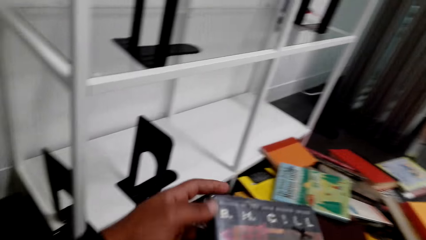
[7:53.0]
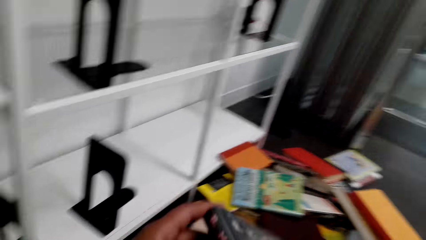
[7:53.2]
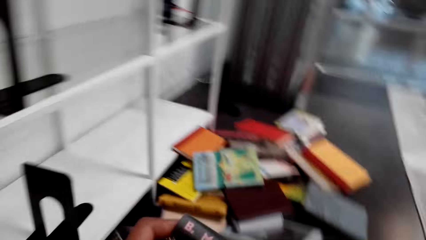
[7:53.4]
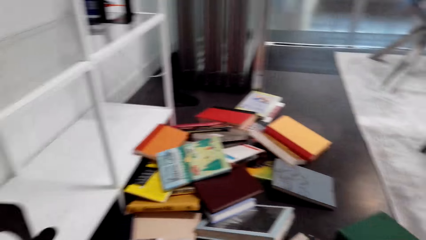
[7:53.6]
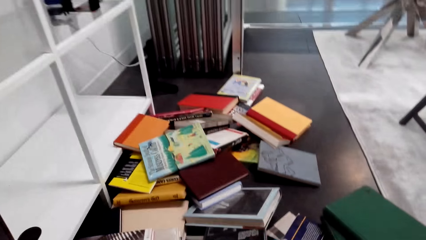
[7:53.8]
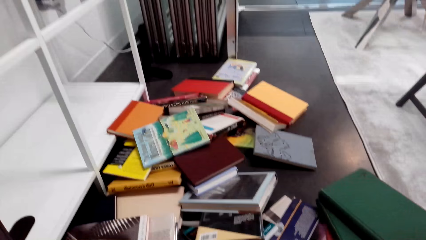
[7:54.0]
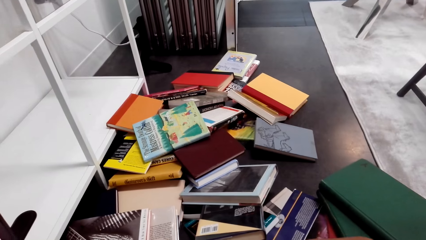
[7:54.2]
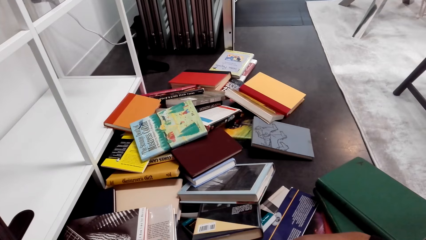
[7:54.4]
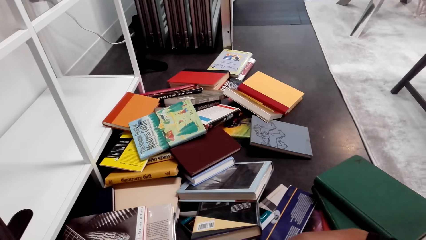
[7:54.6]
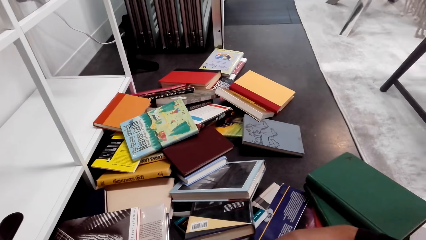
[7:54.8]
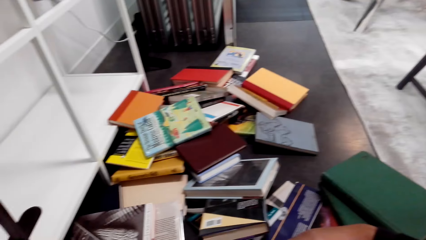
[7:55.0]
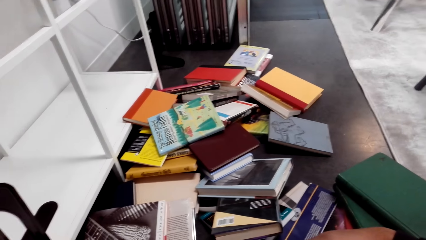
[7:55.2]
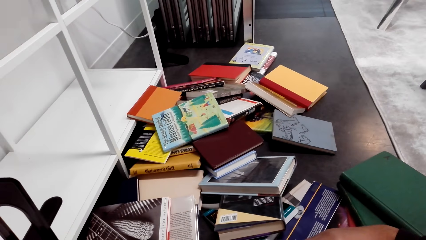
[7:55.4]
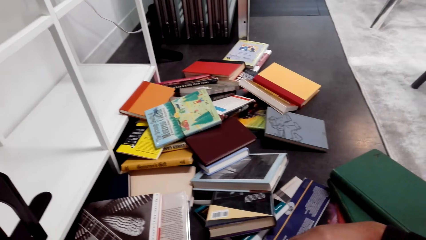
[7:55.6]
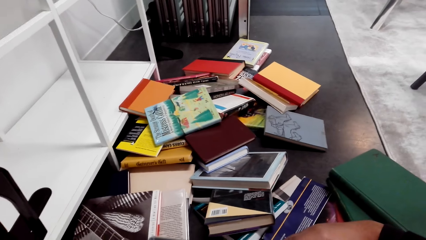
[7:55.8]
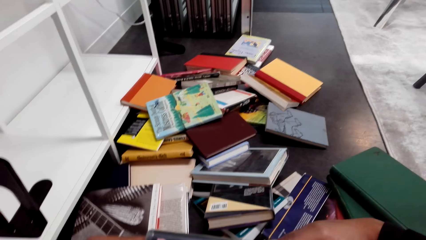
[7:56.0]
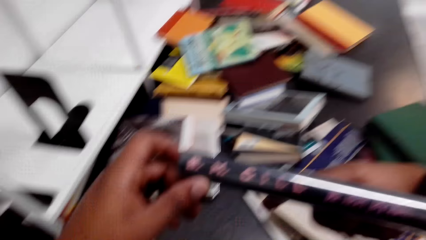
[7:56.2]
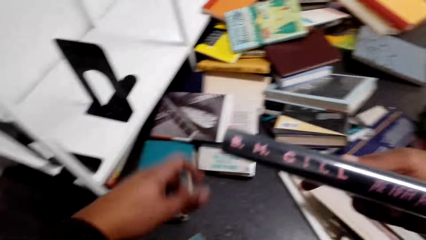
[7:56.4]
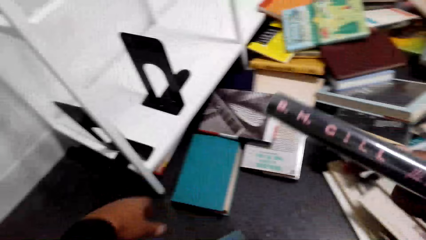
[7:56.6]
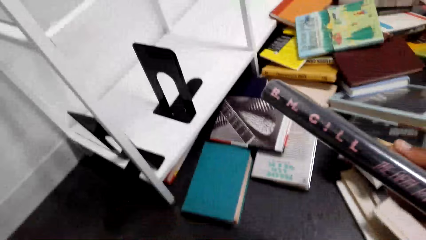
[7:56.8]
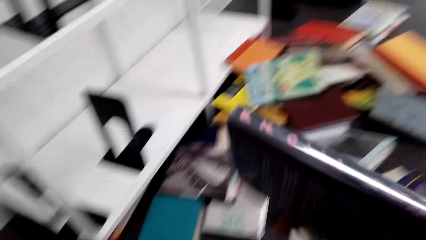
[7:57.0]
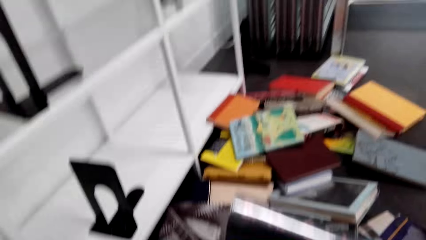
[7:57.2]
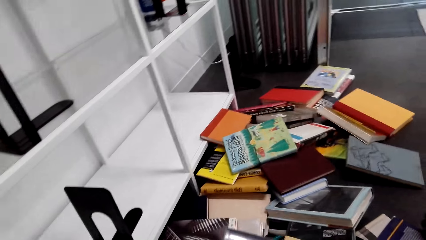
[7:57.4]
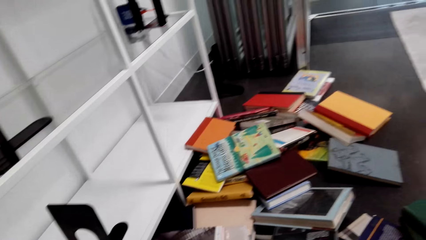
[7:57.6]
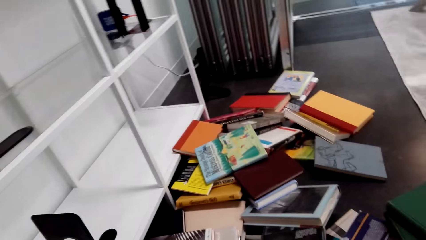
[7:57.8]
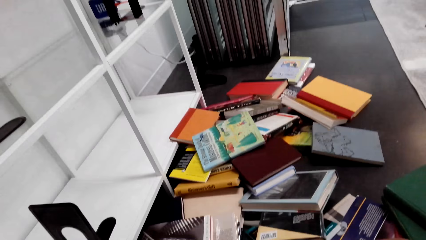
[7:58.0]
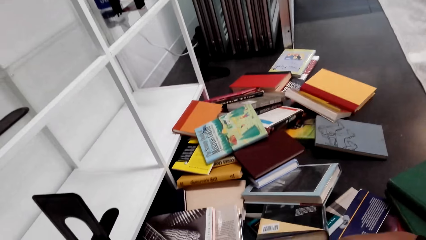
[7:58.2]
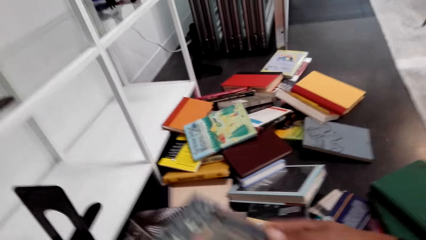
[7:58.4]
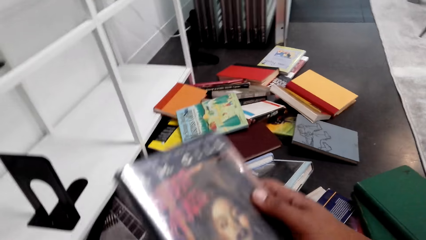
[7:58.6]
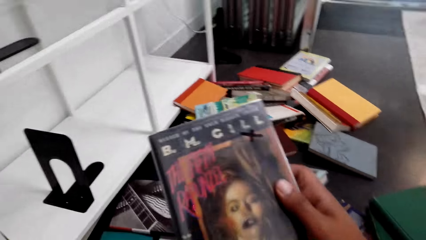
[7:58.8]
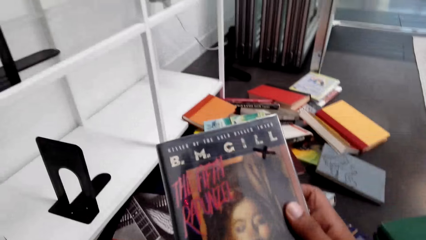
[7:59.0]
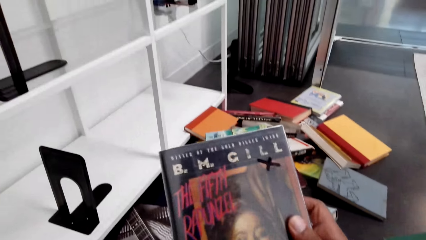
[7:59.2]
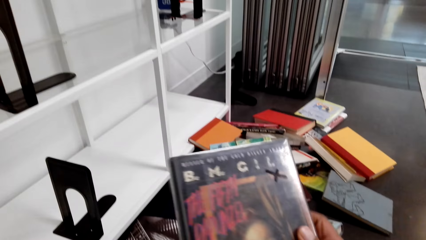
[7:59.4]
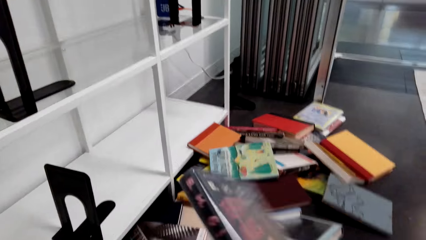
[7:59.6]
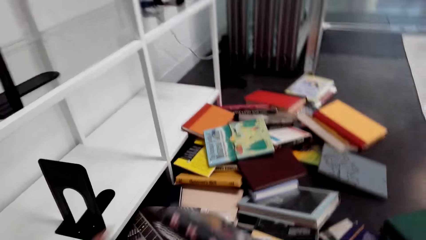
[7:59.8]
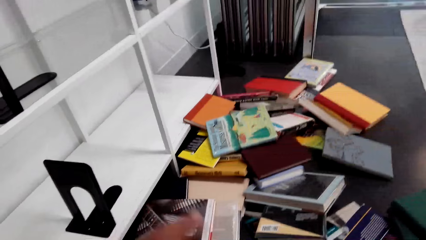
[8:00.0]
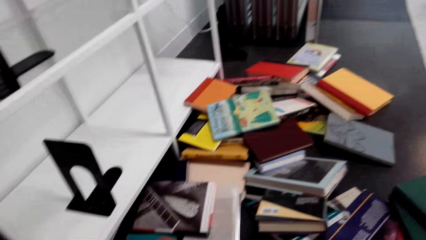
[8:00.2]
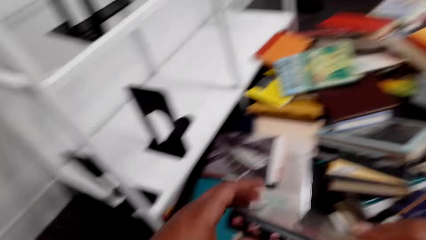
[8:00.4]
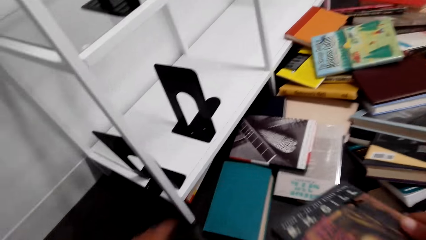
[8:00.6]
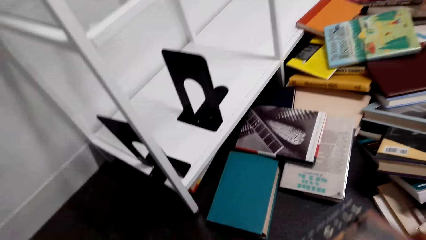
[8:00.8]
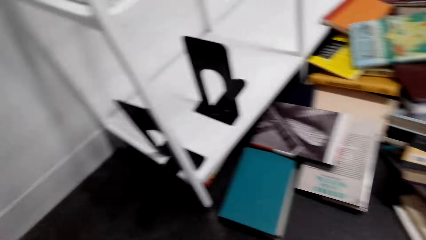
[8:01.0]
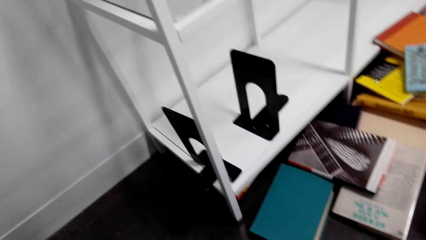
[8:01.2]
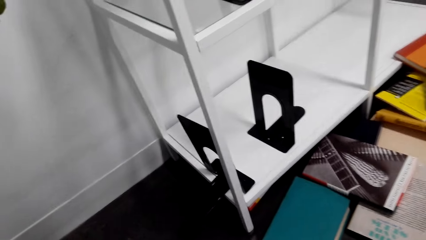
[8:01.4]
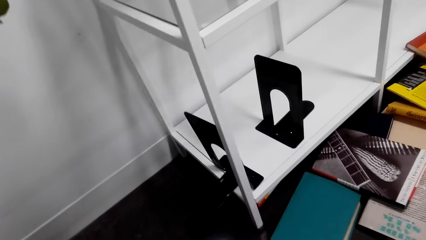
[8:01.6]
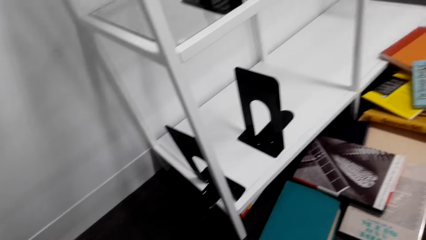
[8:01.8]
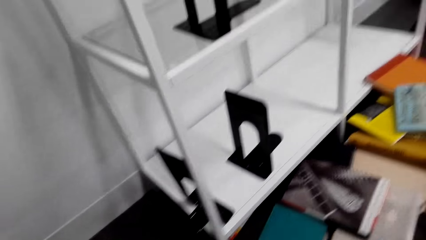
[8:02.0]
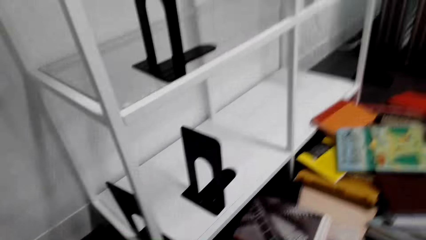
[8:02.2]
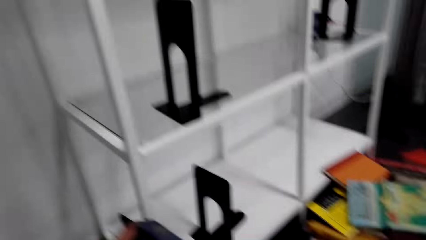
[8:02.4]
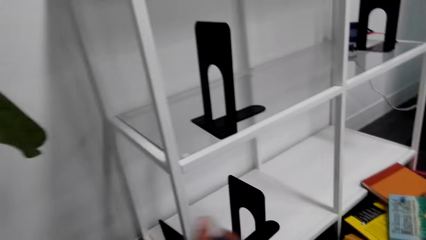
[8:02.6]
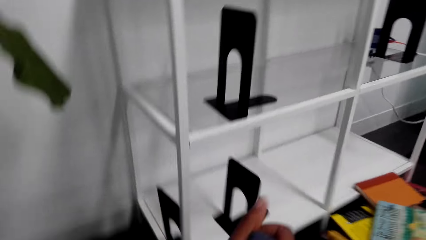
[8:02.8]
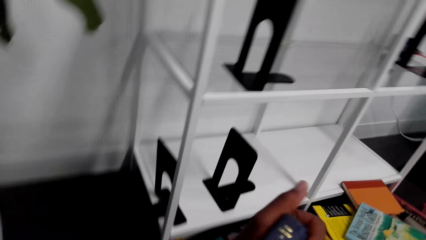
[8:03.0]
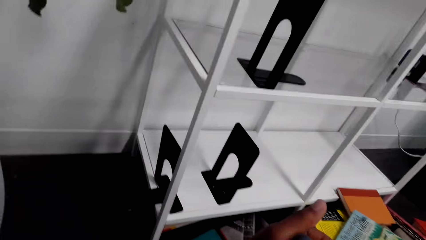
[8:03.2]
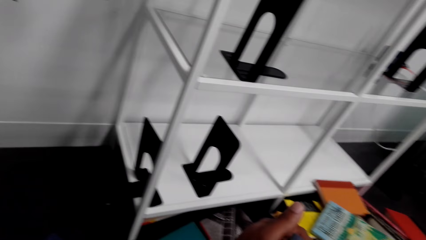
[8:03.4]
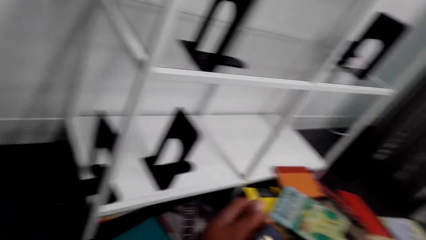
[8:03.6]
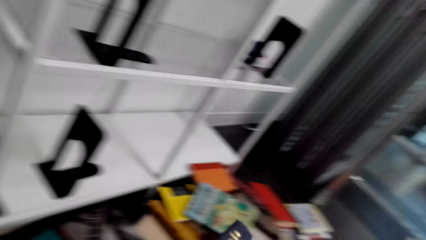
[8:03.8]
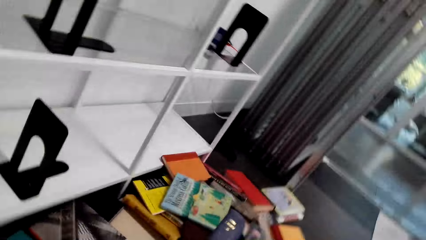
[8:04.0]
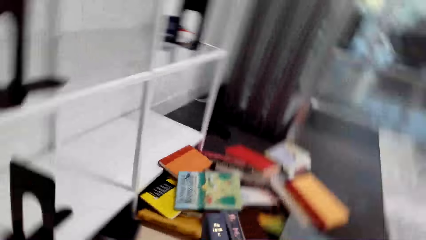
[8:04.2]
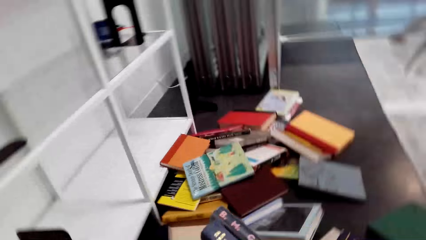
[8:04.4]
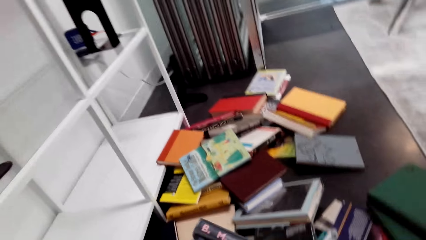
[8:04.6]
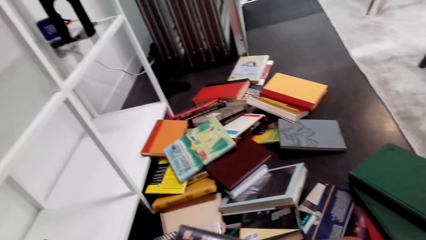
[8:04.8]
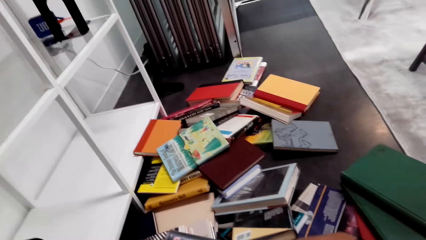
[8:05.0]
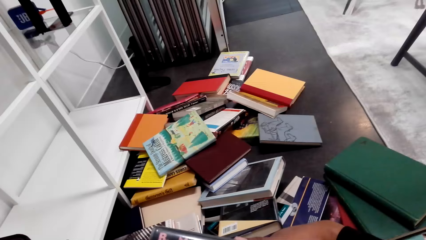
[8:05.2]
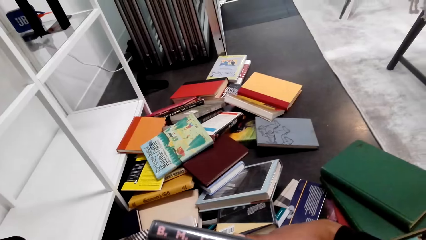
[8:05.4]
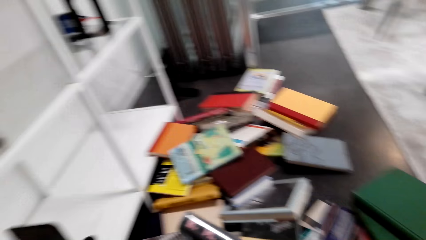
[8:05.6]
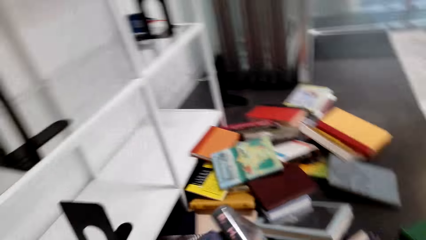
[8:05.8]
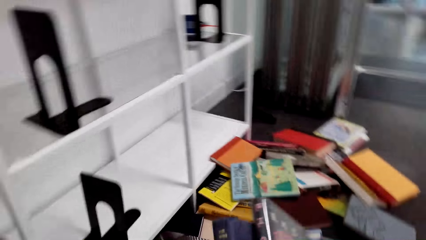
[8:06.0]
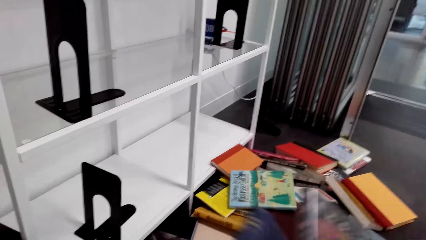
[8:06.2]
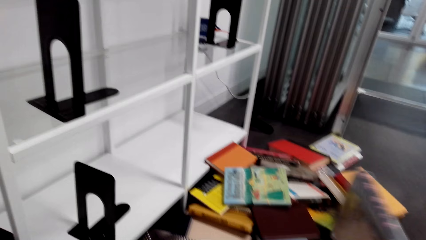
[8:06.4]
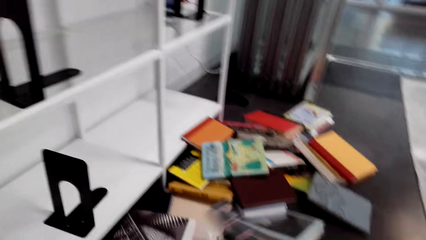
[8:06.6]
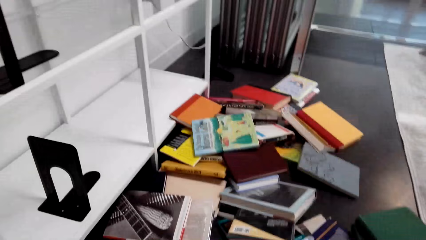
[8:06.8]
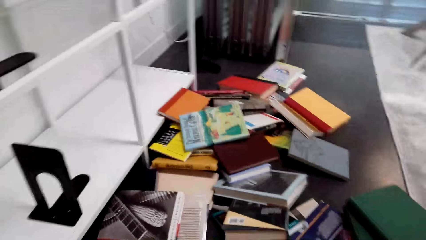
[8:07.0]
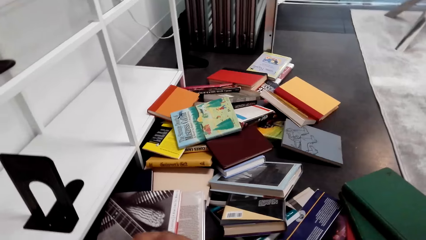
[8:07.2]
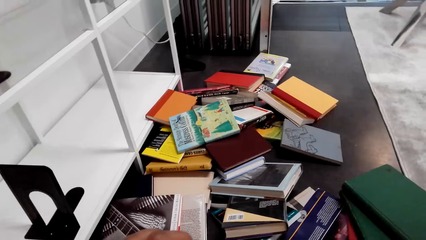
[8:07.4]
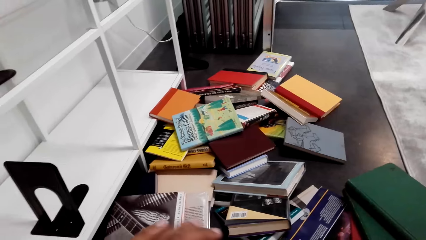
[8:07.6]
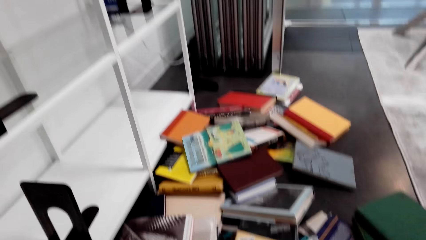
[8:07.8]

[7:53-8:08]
The camera wearer pulls a book. They lift the book. They look at the book. They move the book. They look at the books on the floor. They lift the book. They look at the book. They put the book aside. They lift the book. They look at the book. They take a book. They move the book. They lift the left hand. They look at the books on the floor. They lift the left hand. They put the books together. They move the left hand. They look at the book. They move the books. They lift the books. They lift the book. They look at the books on the floor.
